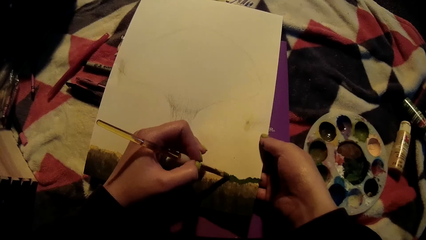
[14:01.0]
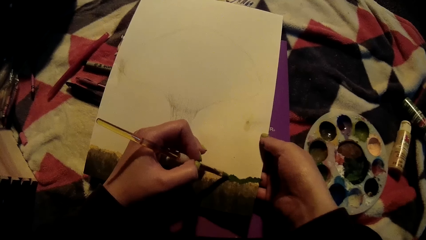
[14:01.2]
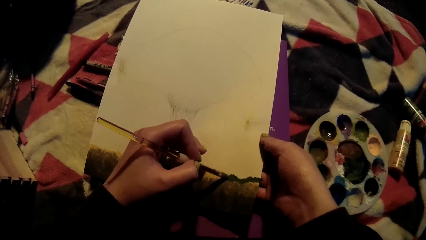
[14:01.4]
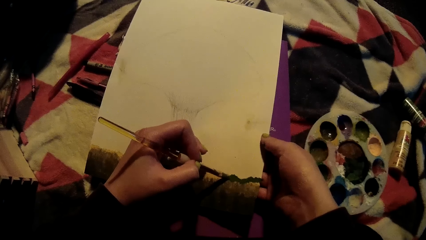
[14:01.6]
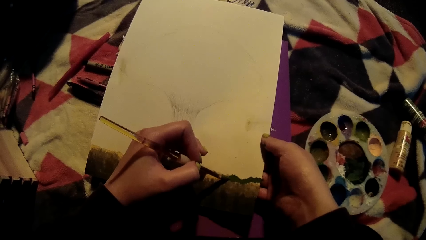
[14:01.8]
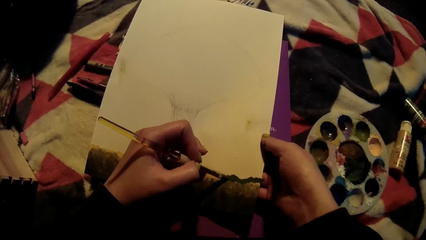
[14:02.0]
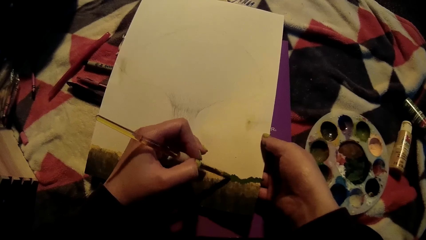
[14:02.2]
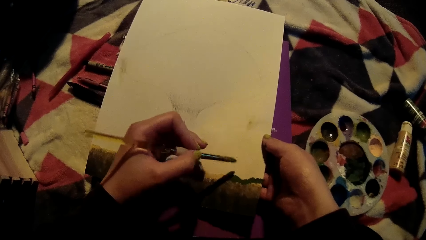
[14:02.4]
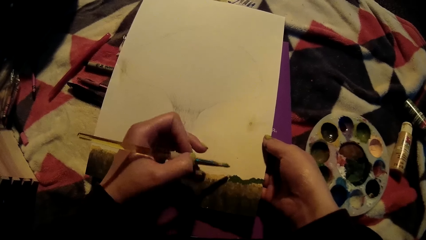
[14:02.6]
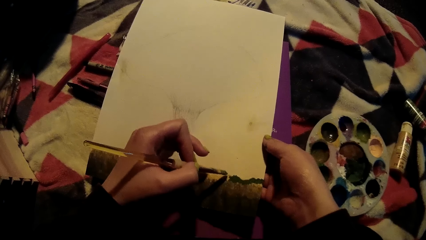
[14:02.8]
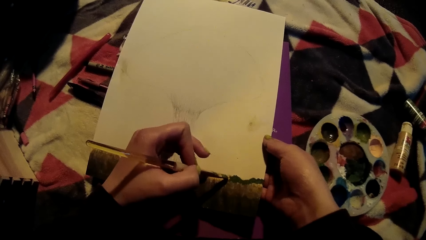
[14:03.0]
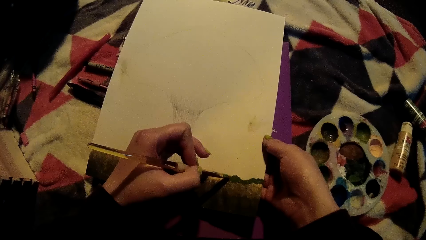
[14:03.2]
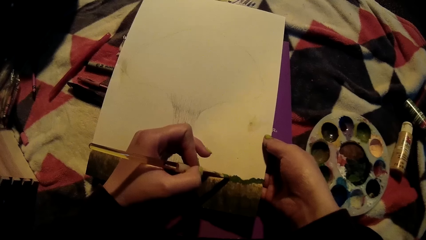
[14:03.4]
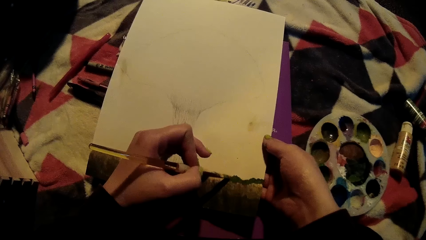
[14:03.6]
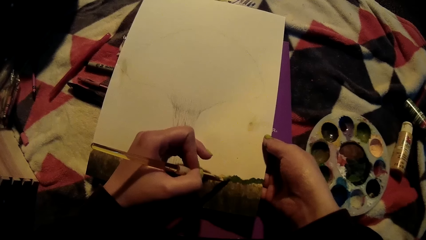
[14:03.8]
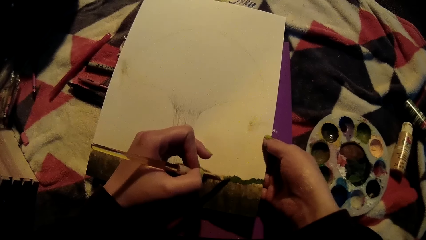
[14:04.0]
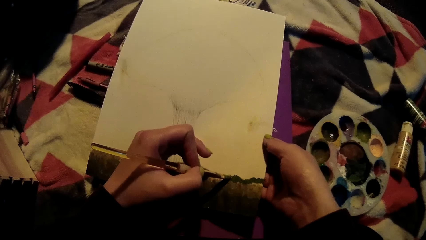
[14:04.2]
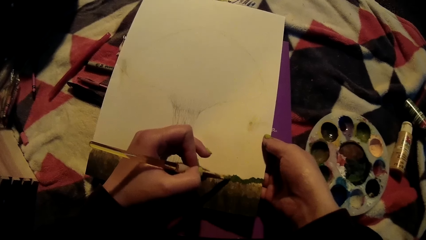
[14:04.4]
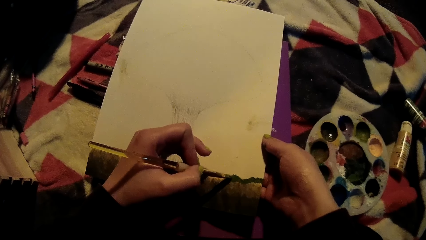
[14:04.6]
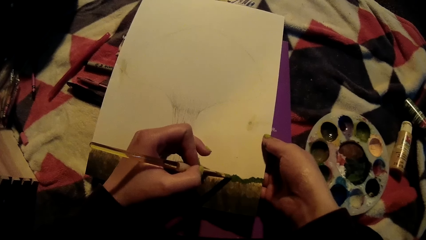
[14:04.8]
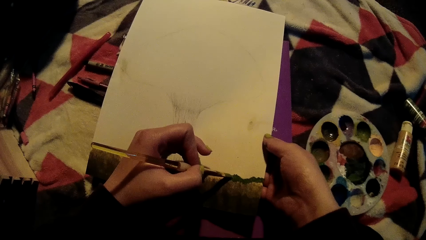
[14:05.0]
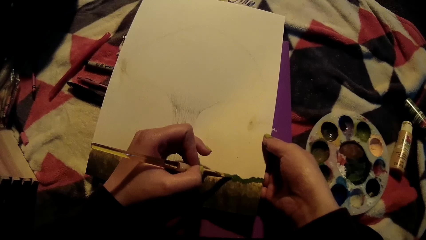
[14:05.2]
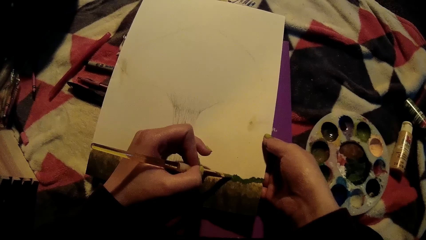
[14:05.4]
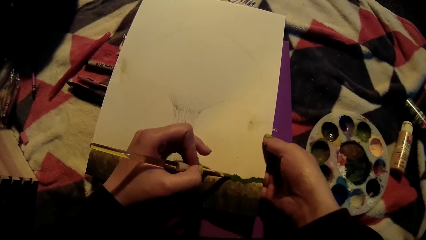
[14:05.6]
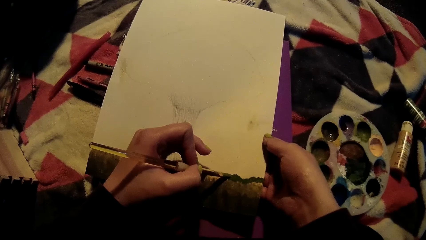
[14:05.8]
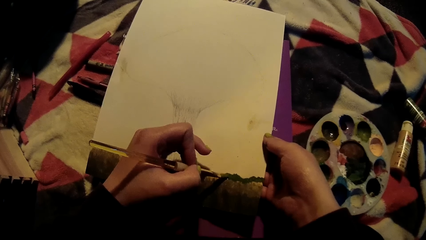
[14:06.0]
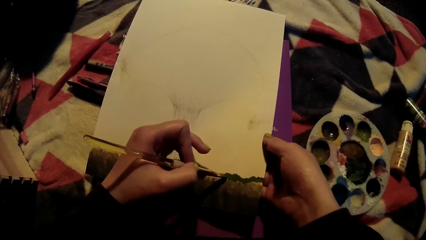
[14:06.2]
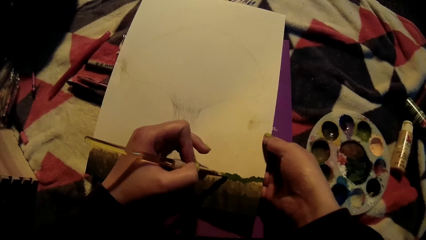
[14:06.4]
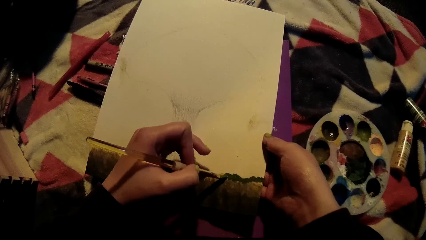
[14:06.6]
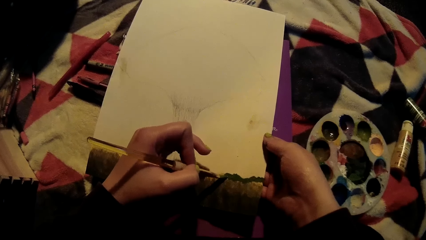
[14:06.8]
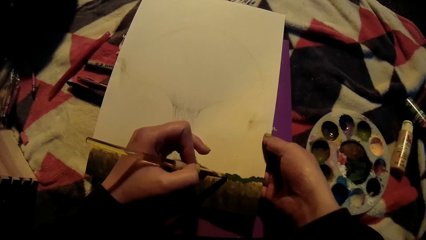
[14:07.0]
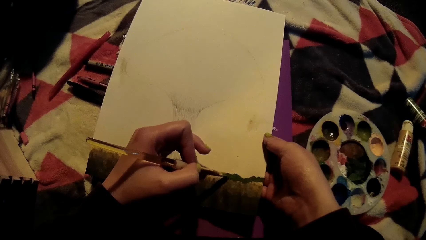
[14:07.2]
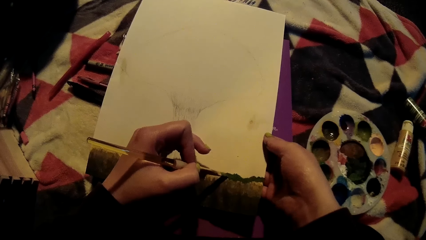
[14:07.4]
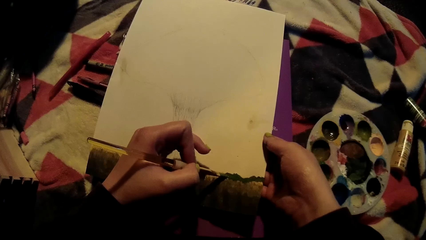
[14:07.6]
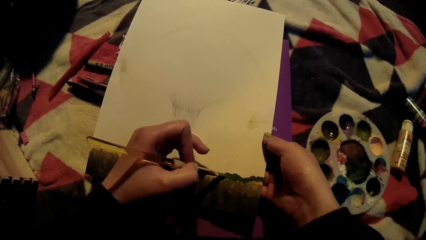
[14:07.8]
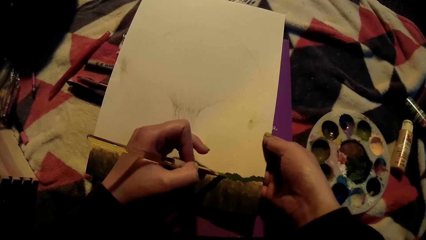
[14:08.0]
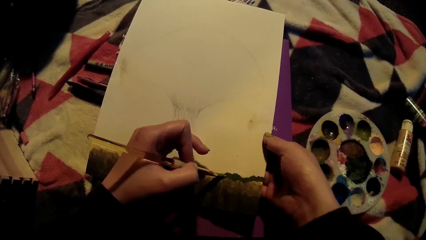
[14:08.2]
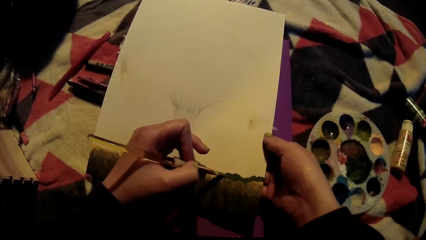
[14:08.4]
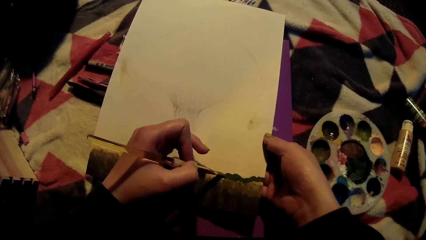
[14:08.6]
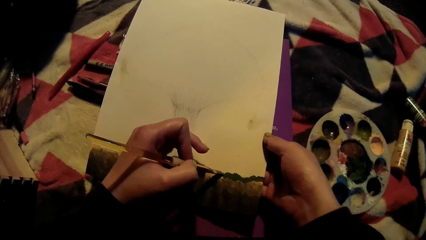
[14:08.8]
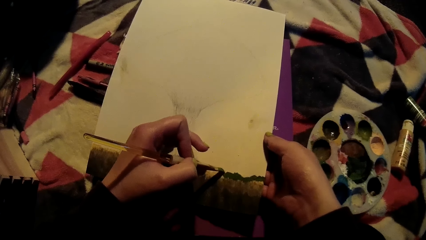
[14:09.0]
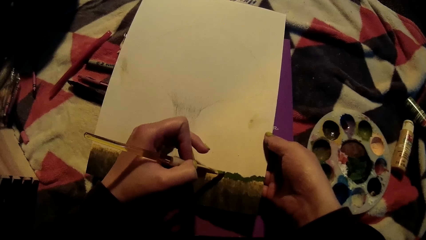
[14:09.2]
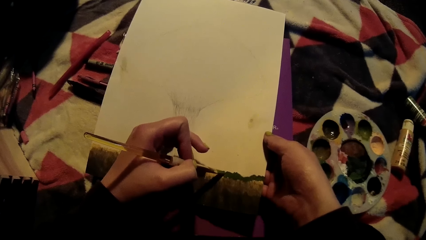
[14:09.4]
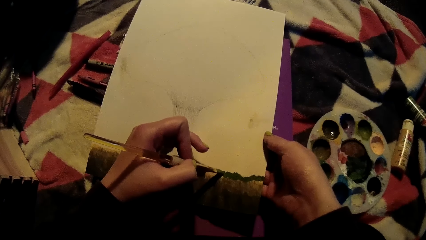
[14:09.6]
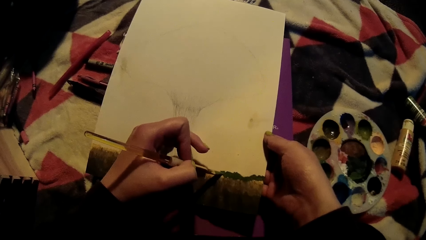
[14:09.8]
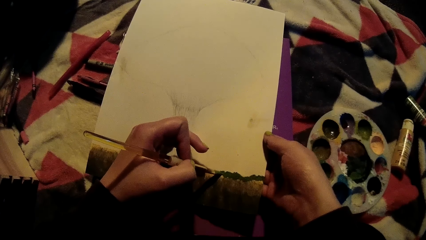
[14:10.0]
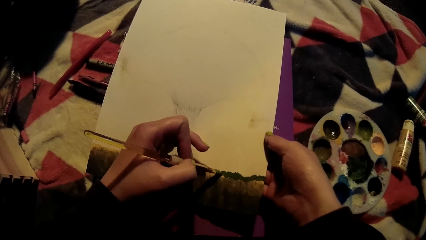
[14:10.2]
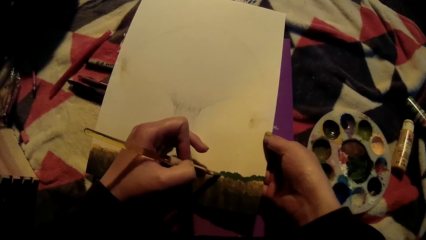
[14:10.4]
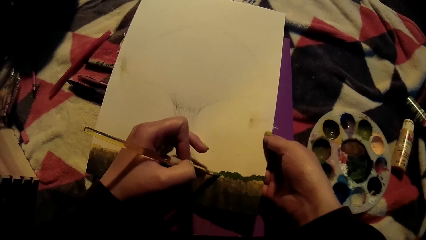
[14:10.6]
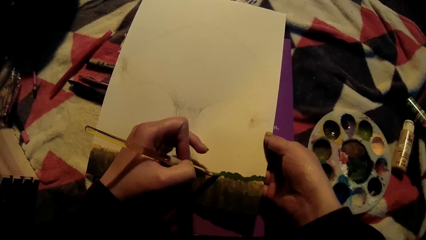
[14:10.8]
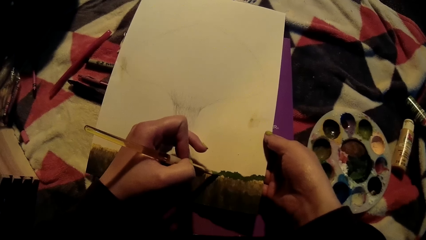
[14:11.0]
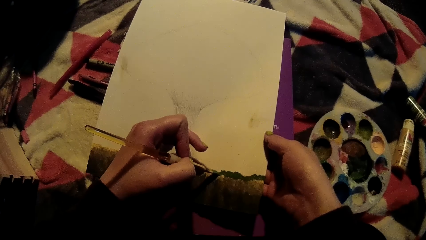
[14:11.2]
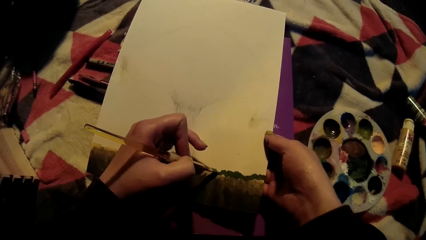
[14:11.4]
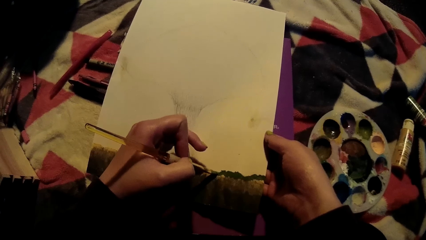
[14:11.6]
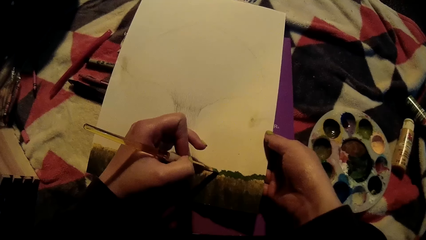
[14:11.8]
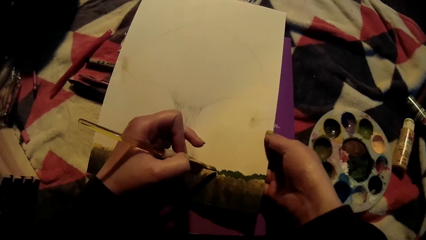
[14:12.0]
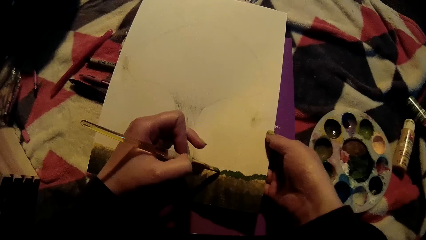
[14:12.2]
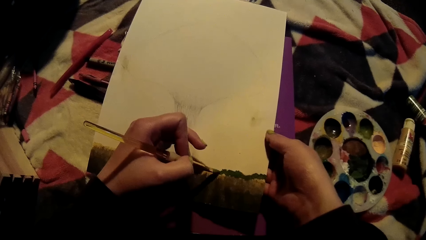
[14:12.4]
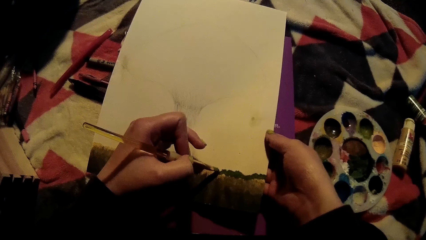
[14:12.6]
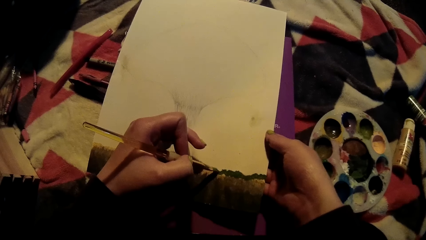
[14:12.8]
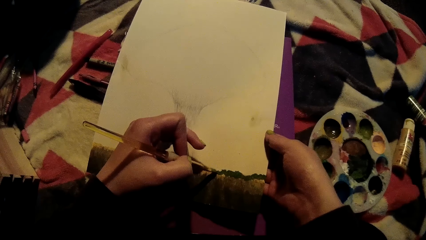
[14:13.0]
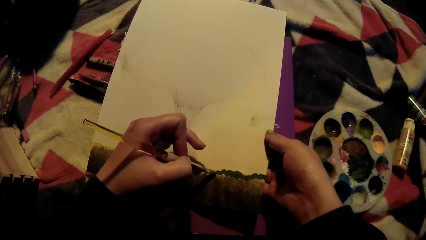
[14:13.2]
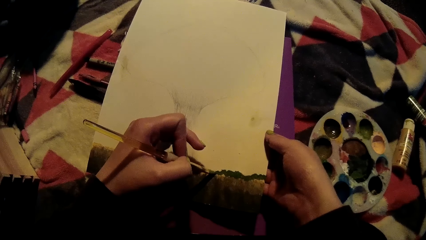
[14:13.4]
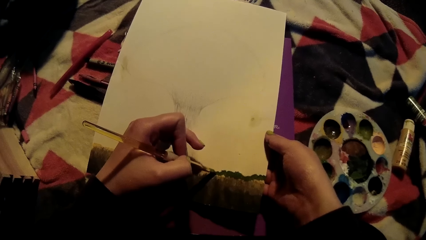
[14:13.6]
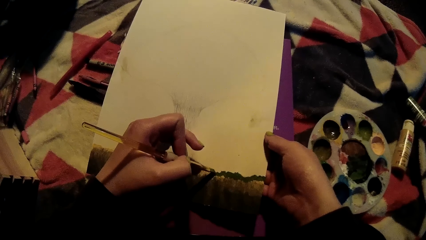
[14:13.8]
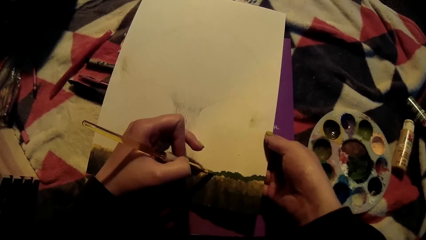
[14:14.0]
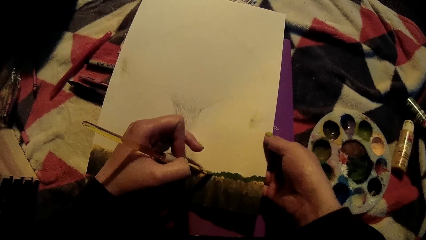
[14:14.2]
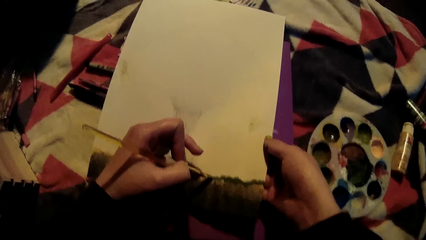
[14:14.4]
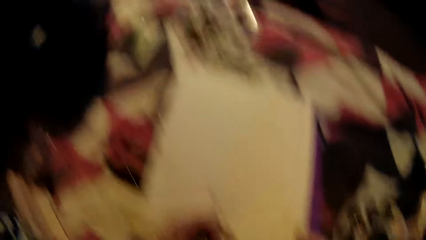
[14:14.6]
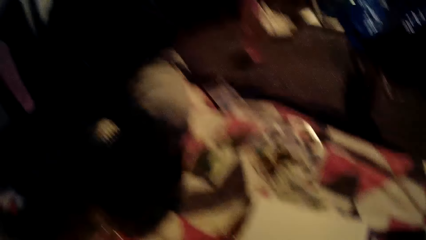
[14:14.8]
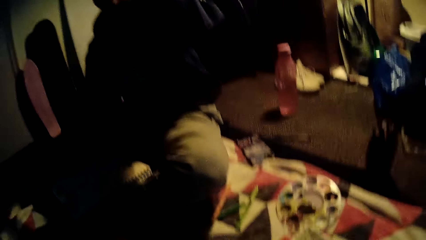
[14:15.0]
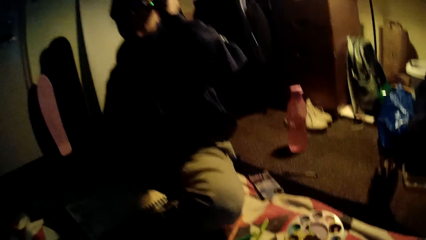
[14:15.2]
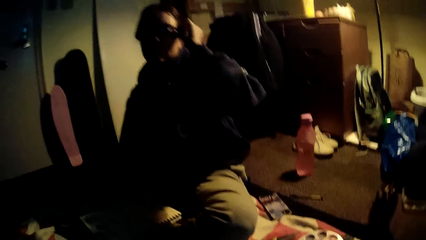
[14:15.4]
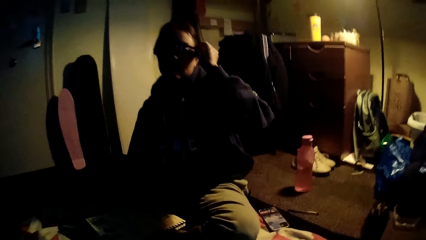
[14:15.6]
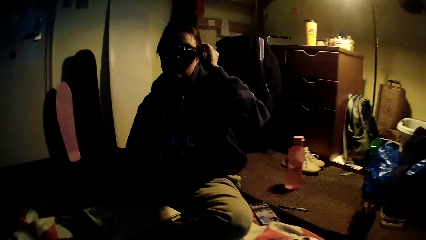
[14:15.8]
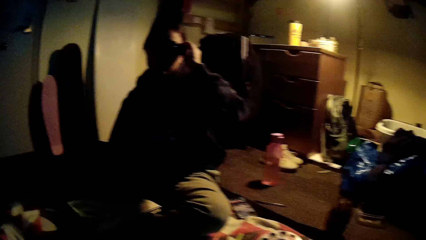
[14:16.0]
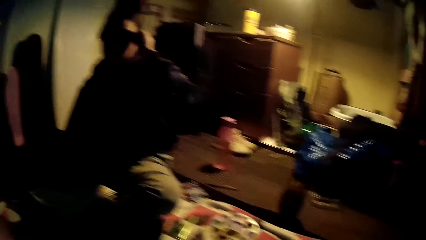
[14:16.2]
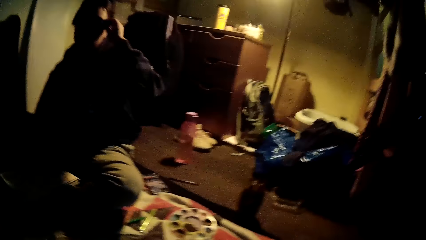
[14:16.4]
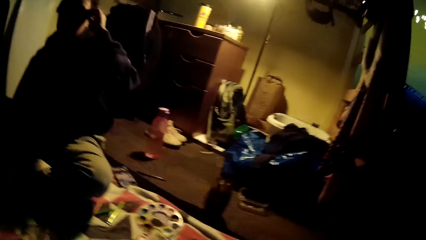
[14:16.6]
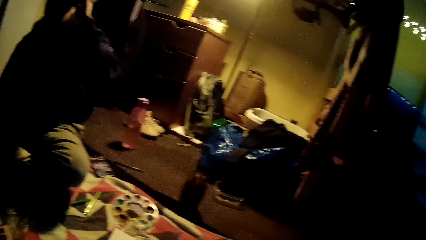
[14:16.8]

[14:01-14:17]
The camera wearer lifts a hand. They paint. They look around.
